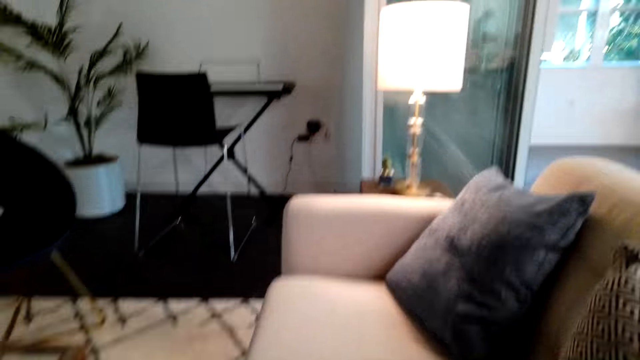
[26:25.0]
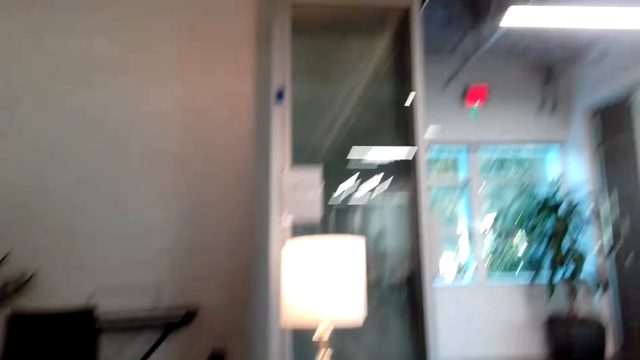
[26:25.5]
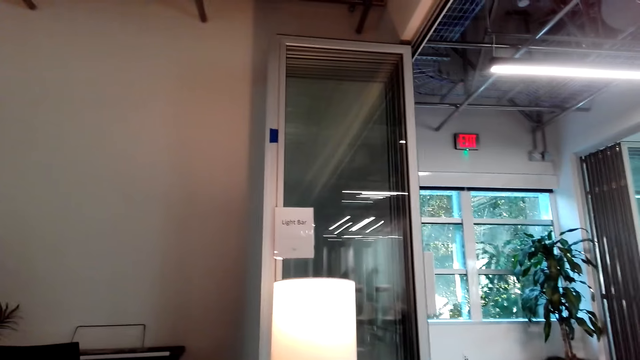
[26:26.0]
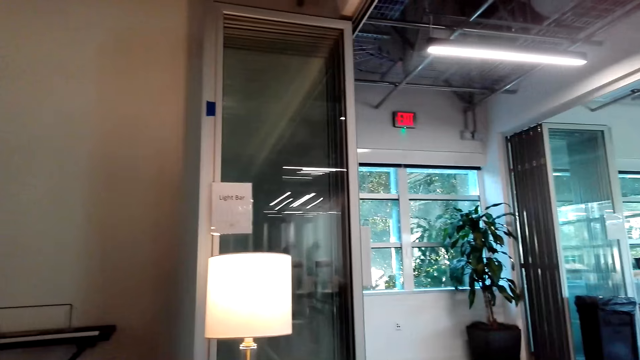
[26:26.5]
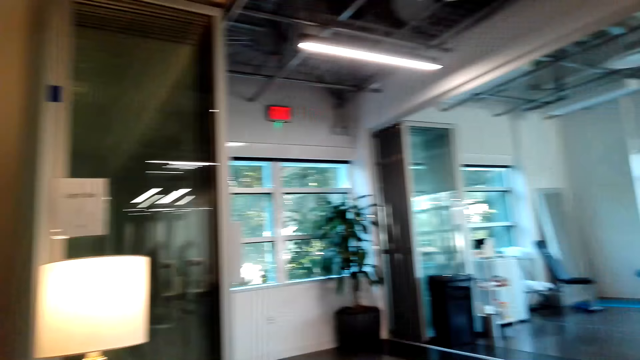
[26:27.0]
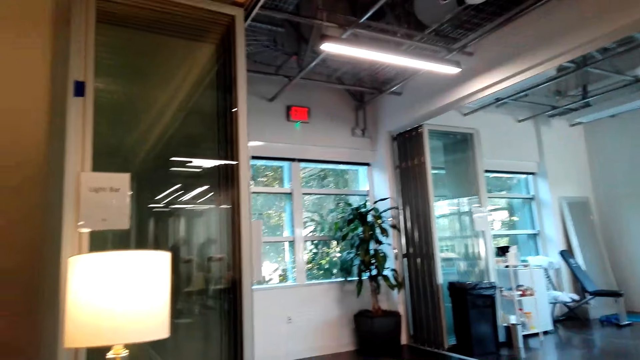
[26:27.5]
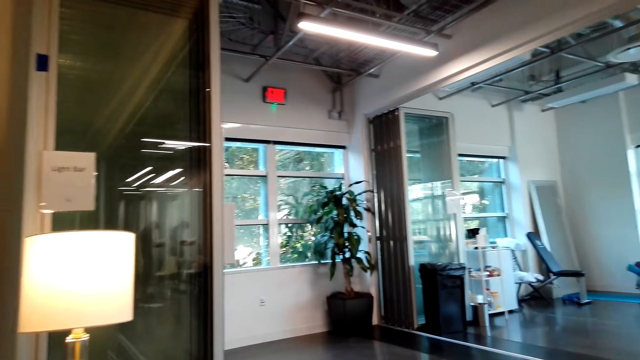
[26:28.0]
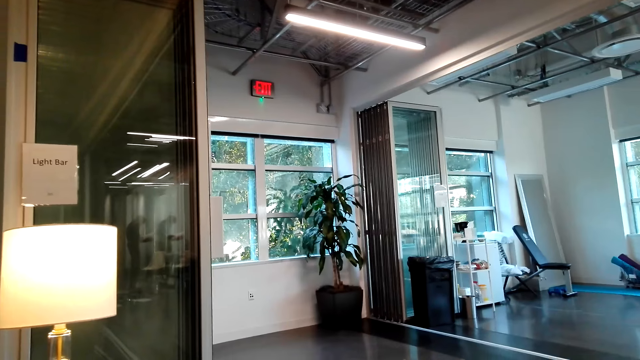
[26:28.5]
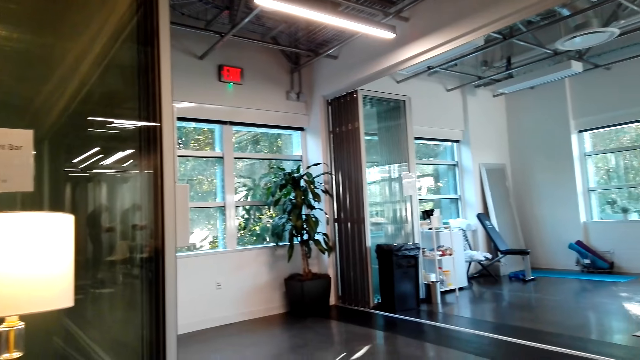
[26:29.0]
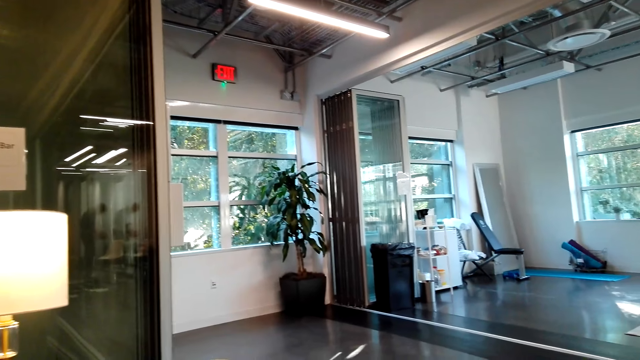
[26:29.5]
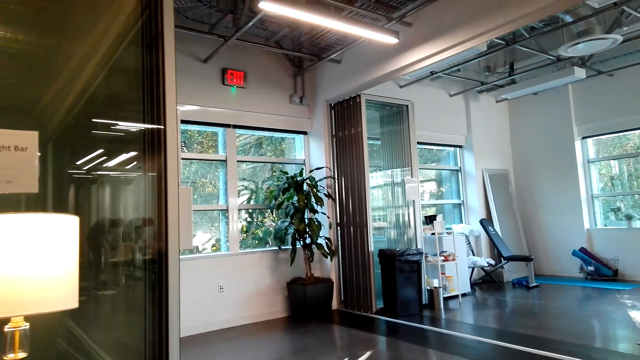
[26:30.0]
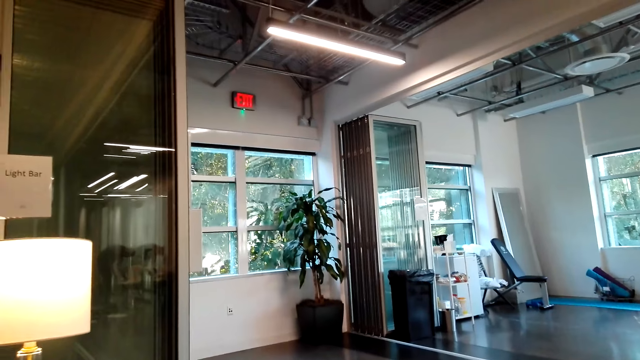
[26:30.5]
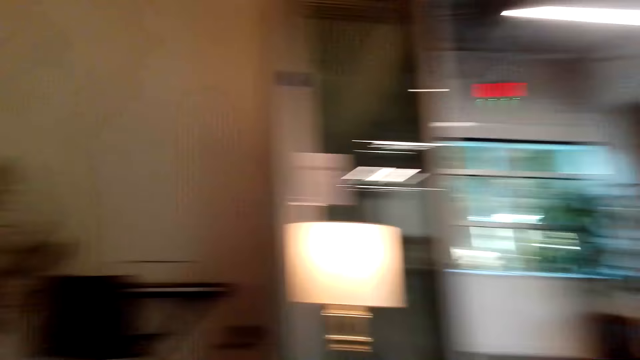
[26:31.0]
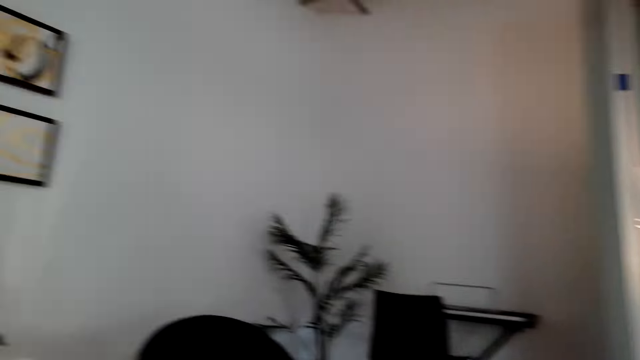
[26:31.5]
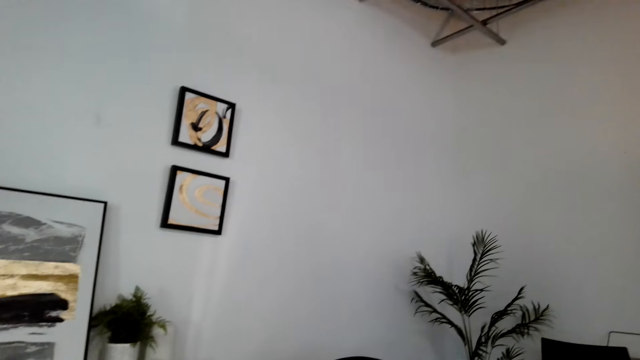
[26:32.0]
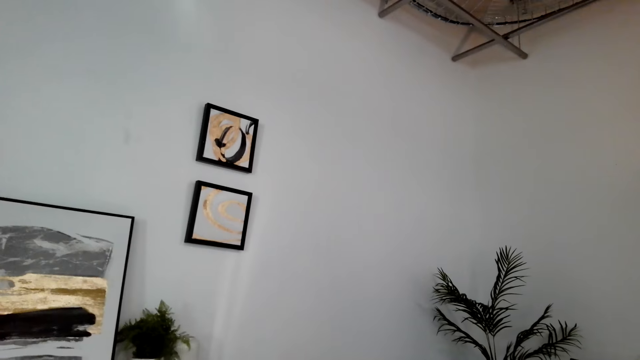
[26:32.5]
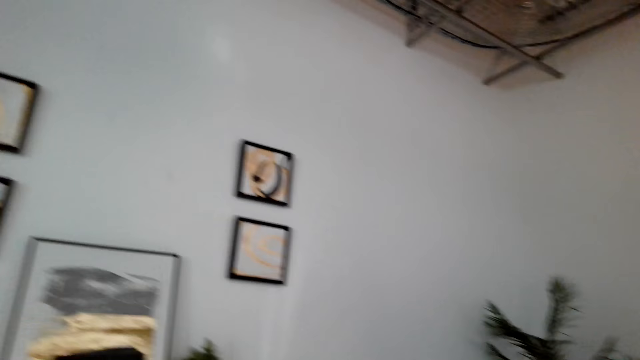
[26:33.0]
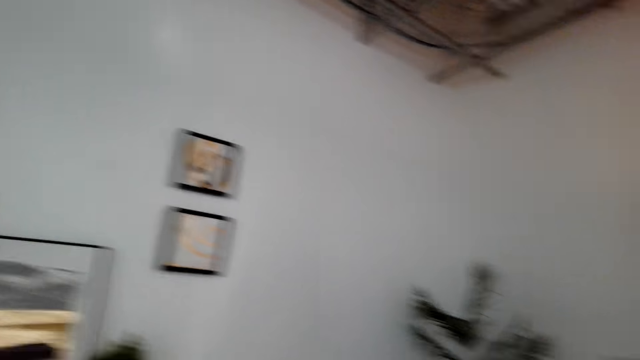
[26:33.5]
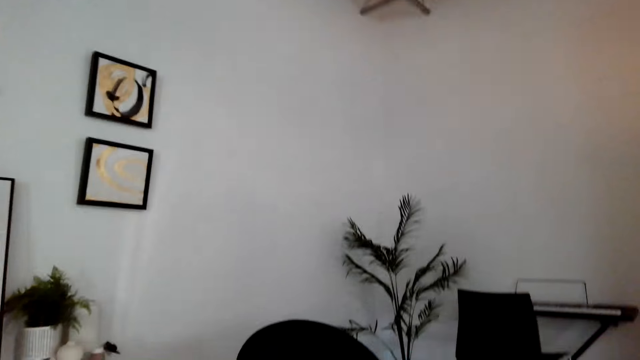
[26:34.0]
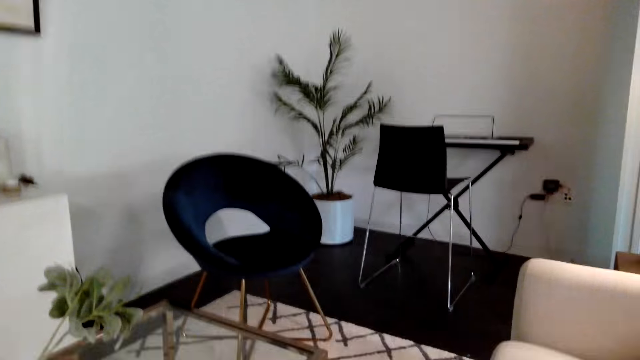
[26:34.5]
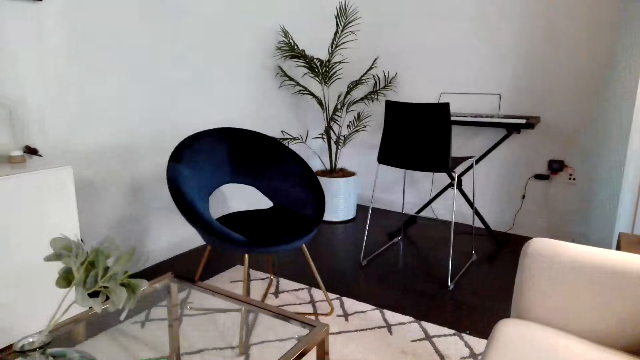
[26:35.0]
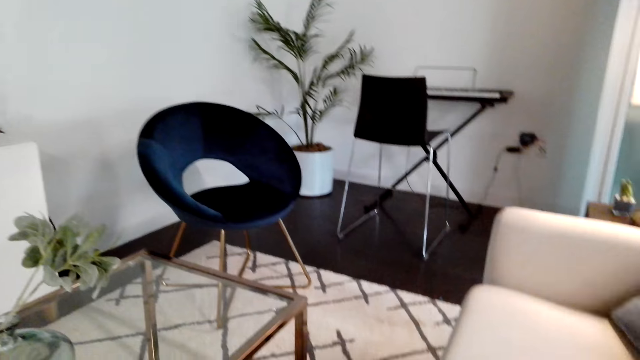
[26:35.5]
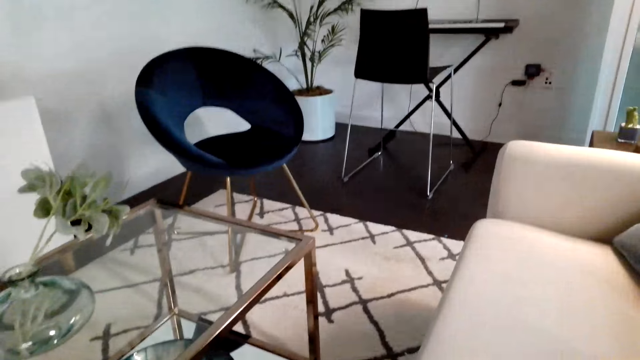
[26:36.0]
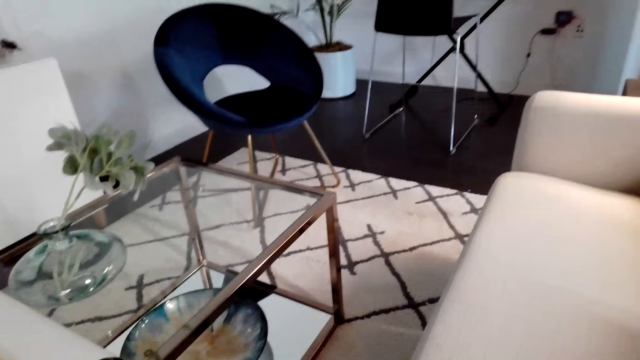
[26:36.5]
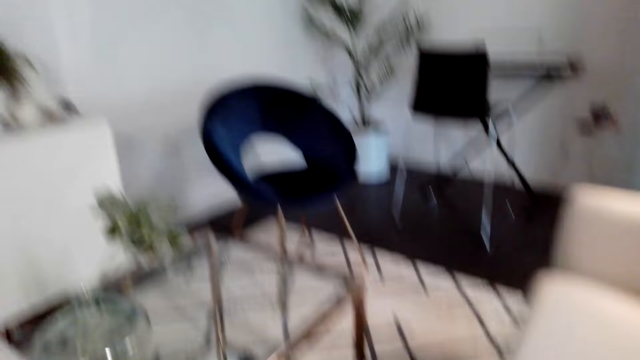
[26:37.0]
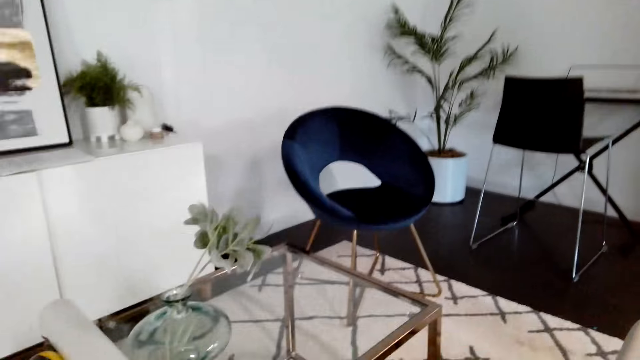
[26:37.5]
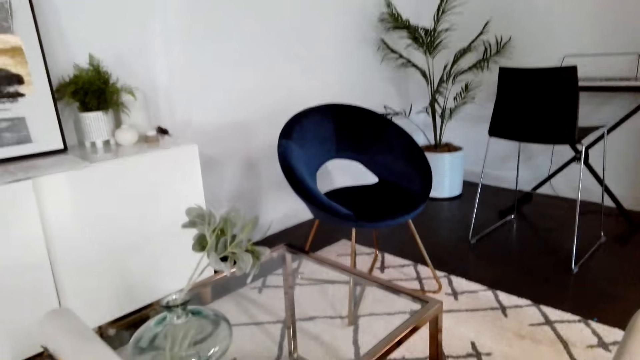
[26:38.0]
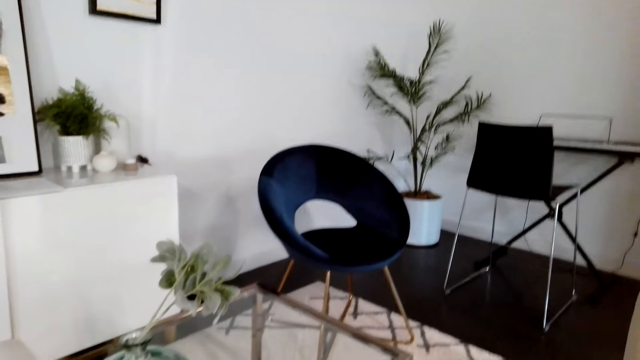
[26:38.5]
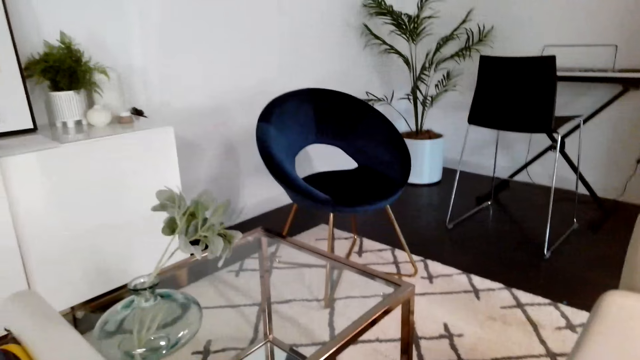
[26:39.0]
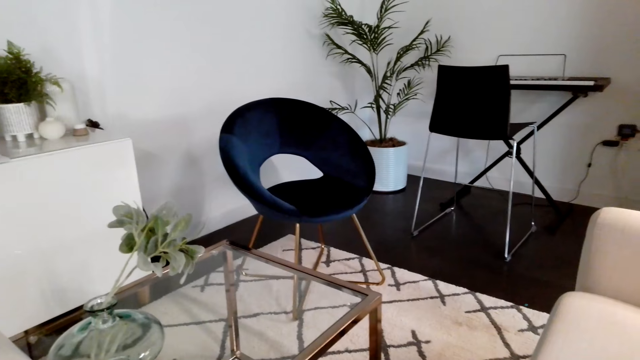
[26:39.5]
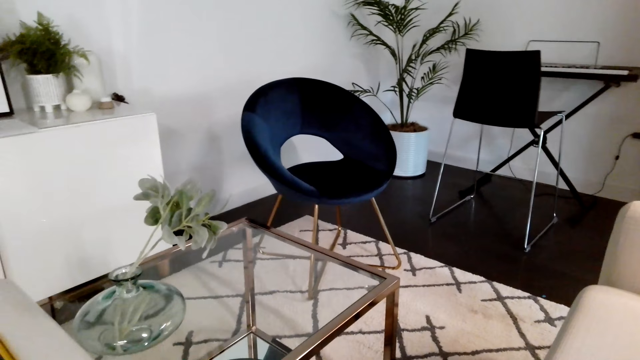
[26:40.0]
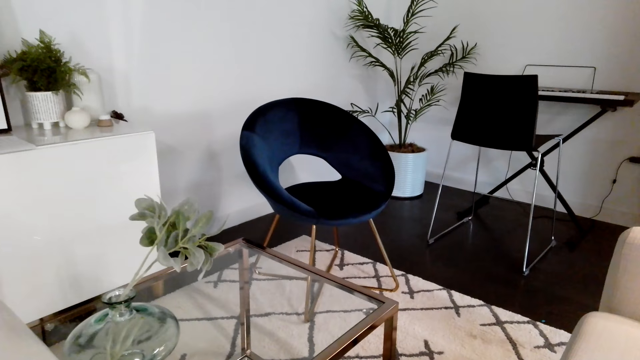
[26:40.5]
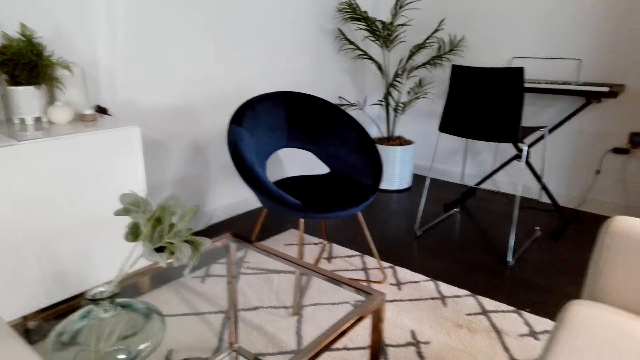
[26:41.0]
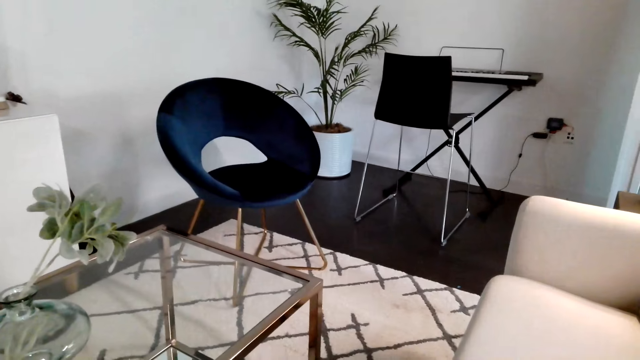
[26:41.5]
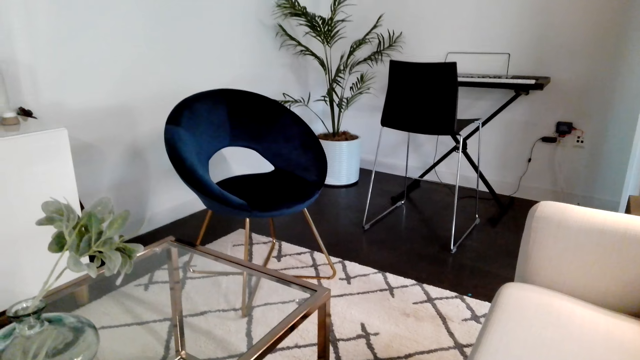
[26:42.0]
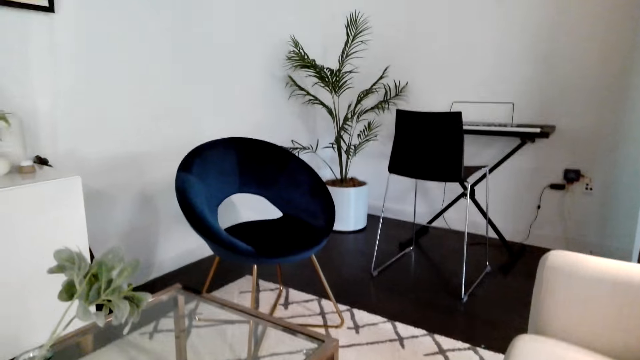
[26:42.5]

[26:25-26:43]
The camera wearer looks around the room. They communicate on the phone.

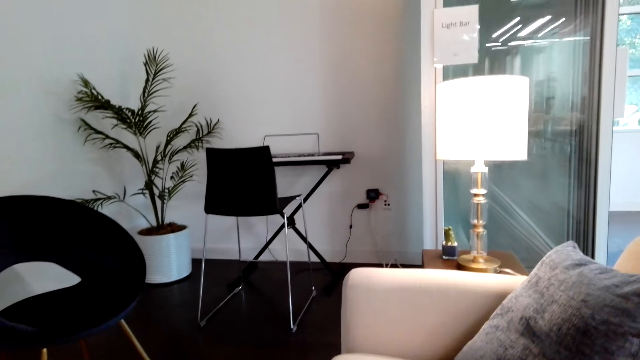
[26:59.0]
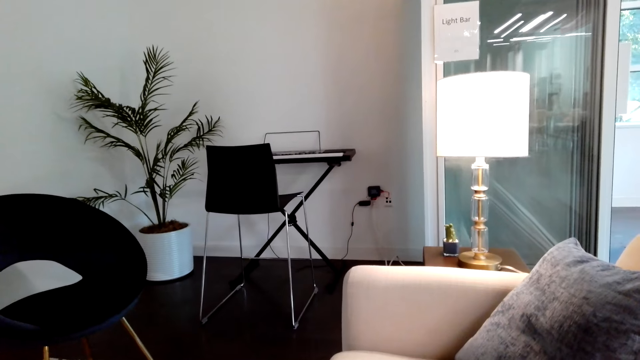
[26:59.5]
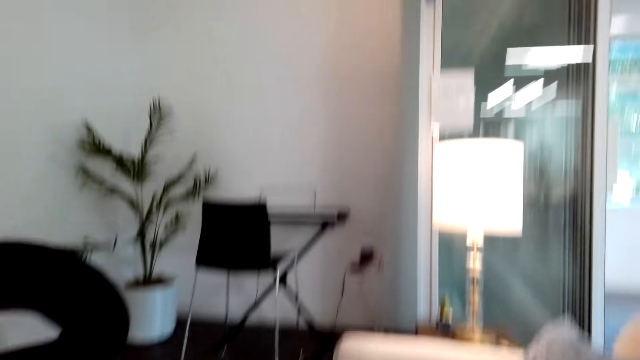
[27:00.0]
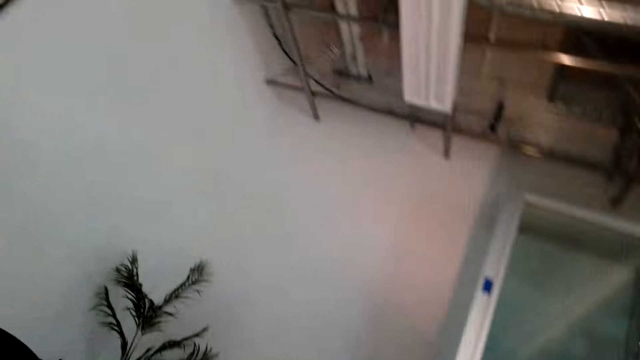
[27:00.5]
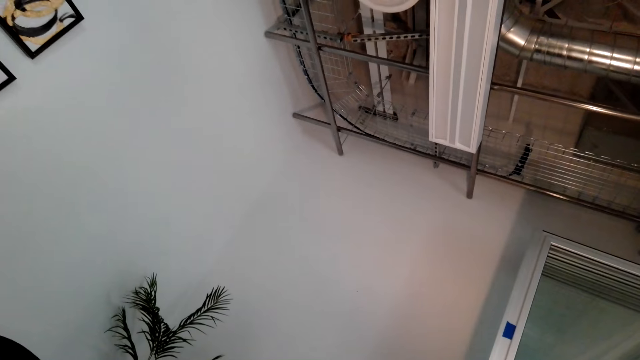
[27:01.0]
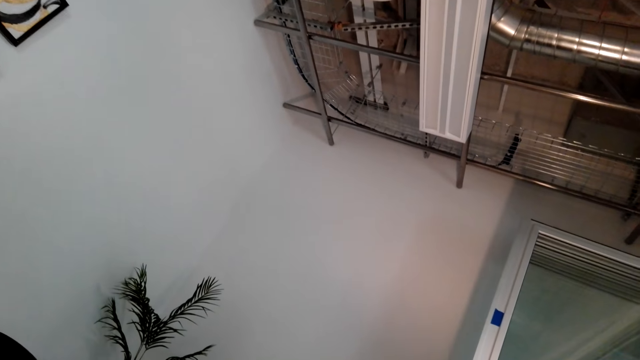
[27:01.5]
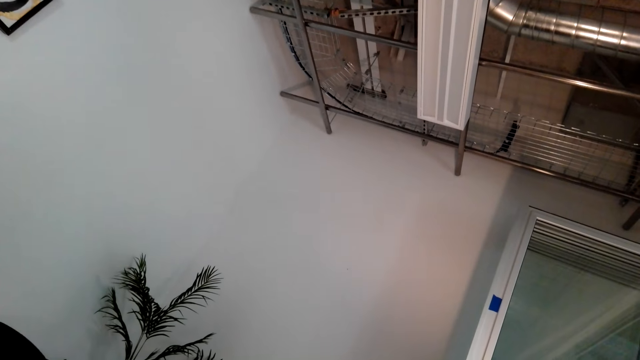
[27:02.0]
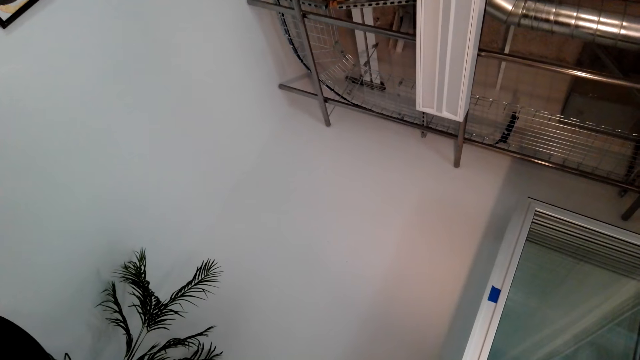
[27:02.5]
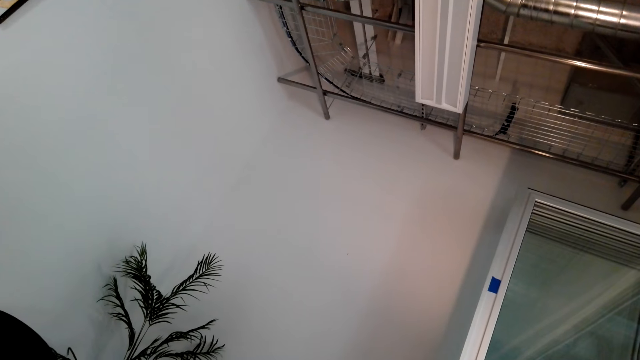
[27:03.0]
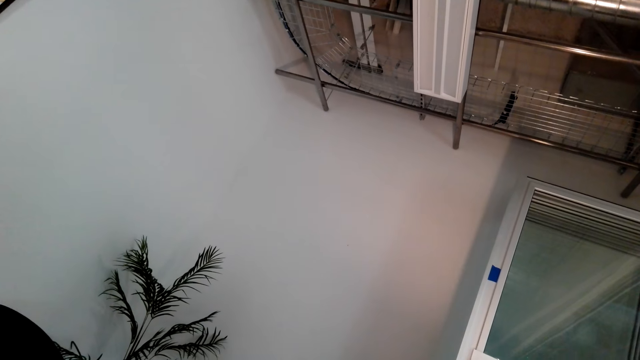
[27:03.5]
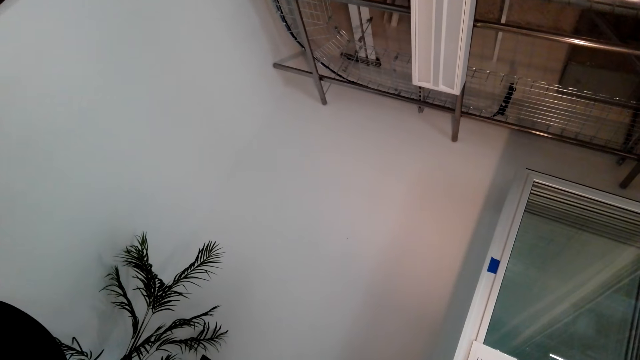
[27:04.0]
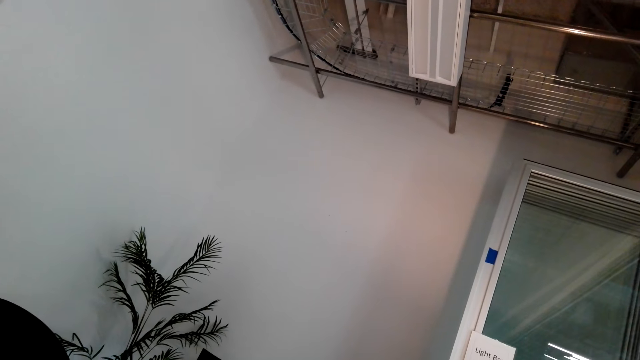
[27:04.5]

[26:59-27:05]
The camera wearer looks around the room.
